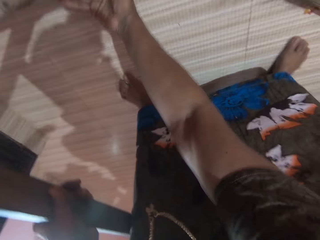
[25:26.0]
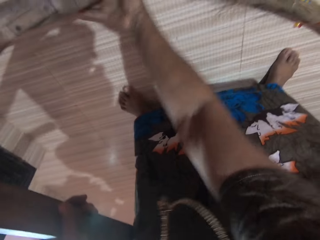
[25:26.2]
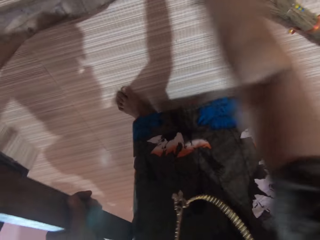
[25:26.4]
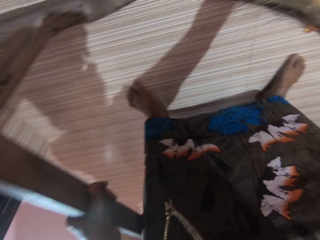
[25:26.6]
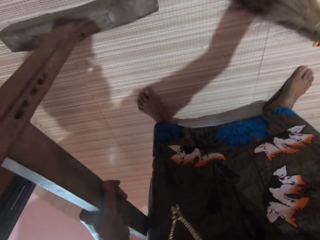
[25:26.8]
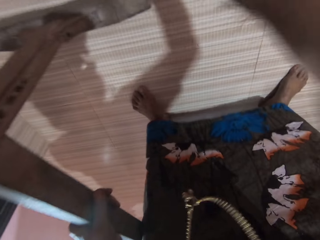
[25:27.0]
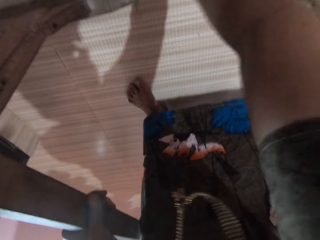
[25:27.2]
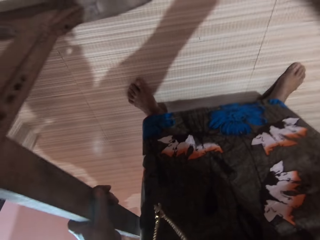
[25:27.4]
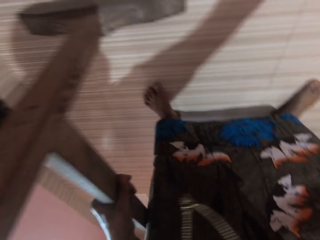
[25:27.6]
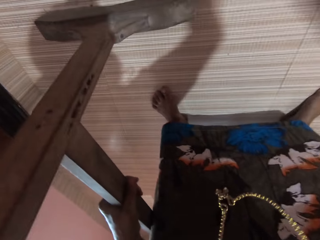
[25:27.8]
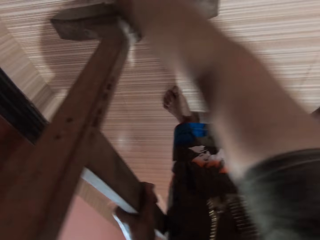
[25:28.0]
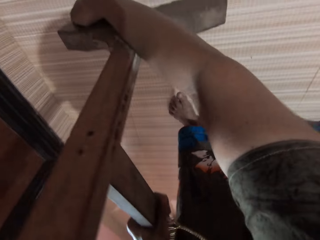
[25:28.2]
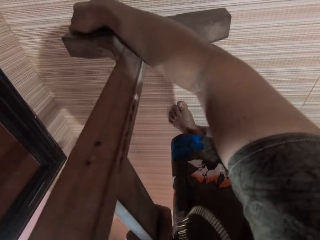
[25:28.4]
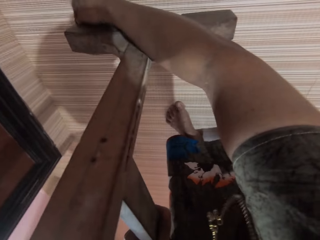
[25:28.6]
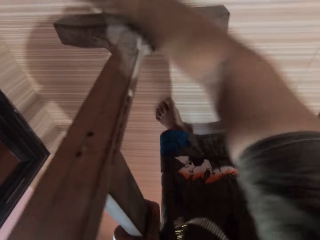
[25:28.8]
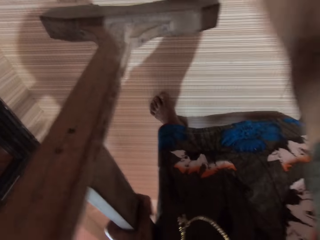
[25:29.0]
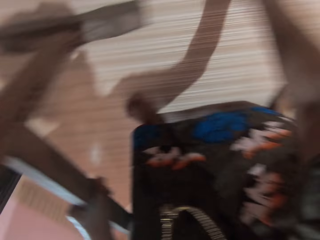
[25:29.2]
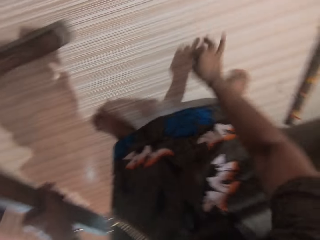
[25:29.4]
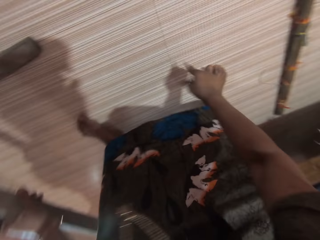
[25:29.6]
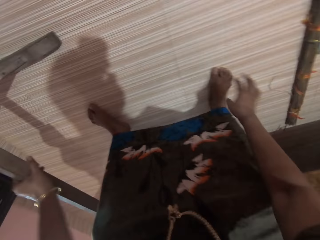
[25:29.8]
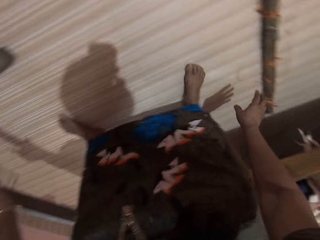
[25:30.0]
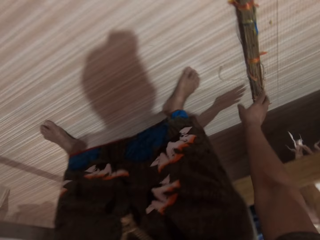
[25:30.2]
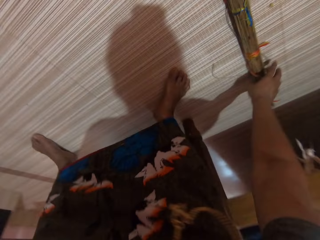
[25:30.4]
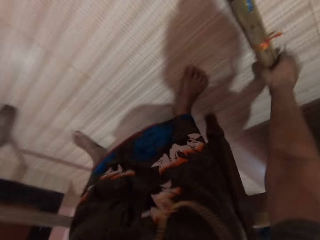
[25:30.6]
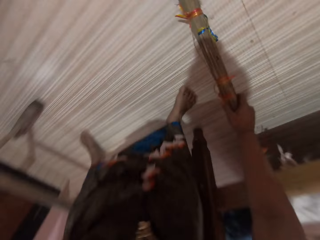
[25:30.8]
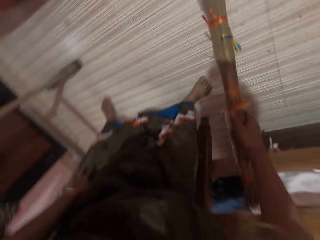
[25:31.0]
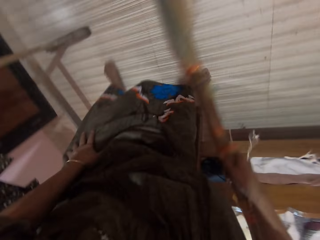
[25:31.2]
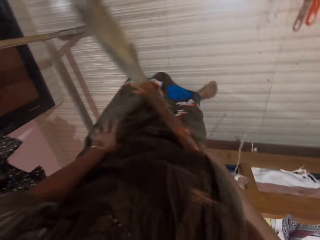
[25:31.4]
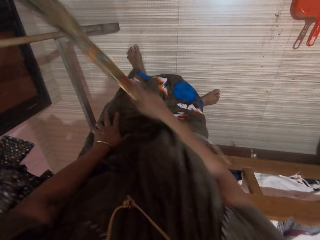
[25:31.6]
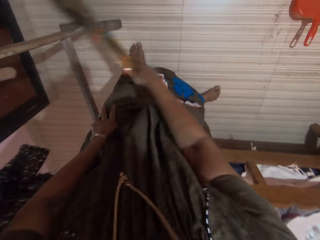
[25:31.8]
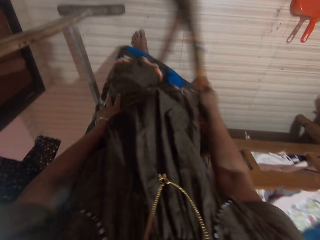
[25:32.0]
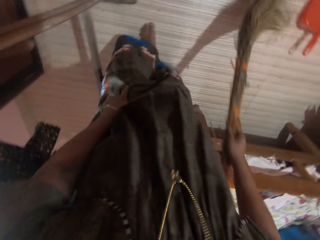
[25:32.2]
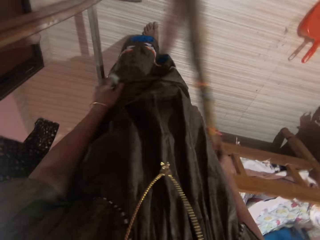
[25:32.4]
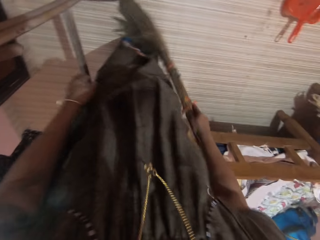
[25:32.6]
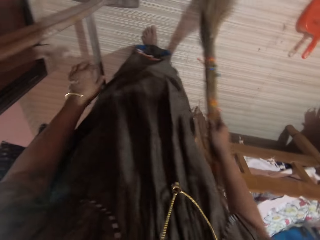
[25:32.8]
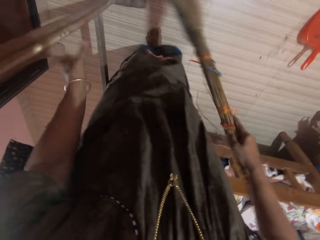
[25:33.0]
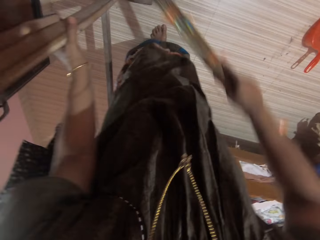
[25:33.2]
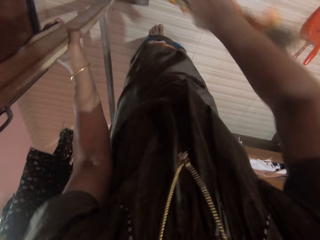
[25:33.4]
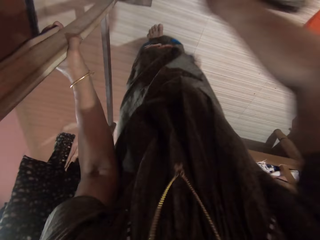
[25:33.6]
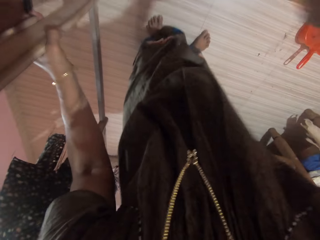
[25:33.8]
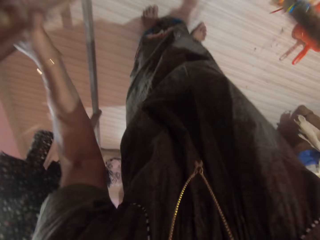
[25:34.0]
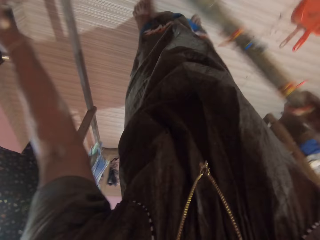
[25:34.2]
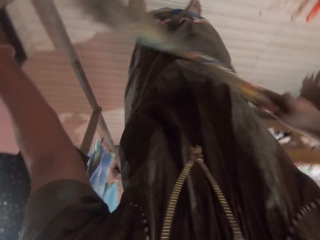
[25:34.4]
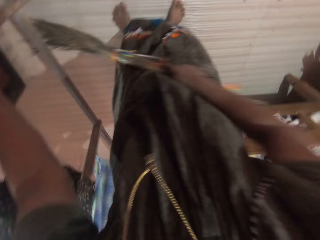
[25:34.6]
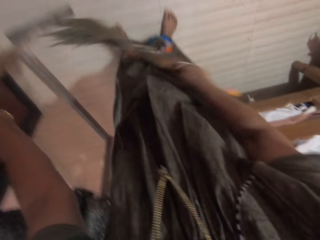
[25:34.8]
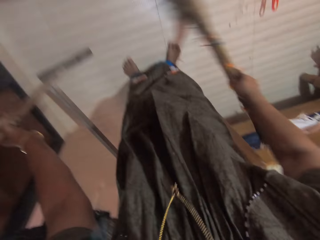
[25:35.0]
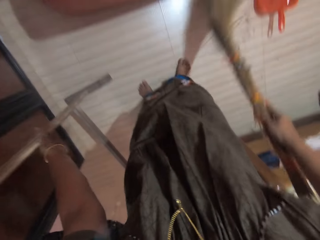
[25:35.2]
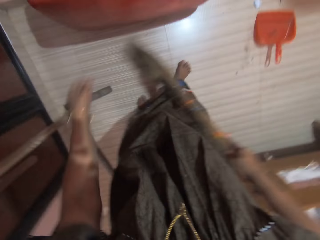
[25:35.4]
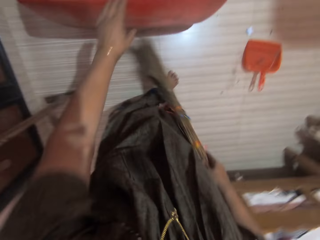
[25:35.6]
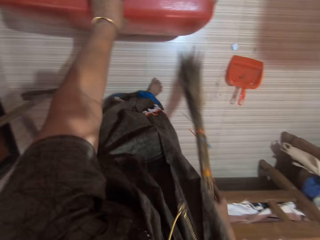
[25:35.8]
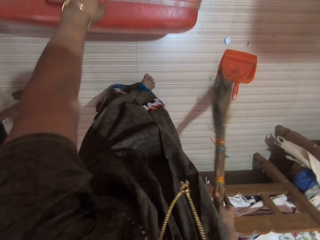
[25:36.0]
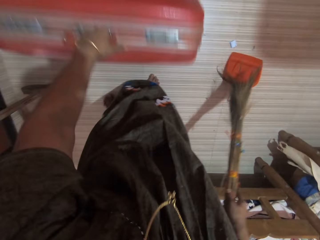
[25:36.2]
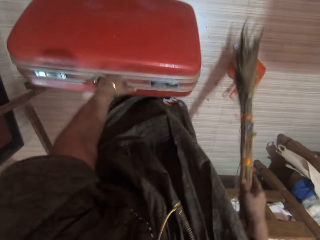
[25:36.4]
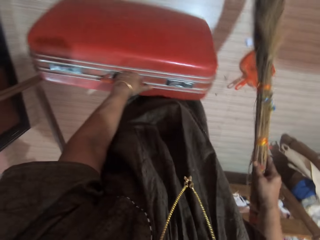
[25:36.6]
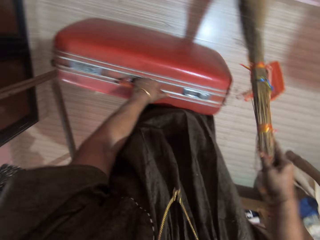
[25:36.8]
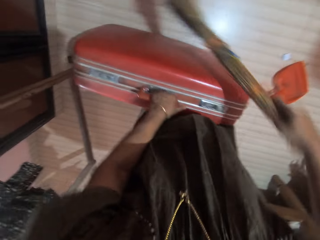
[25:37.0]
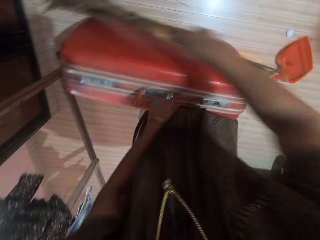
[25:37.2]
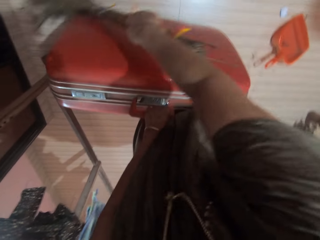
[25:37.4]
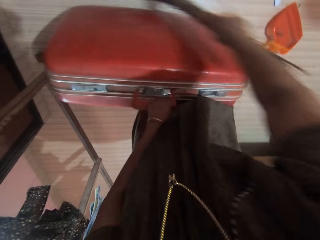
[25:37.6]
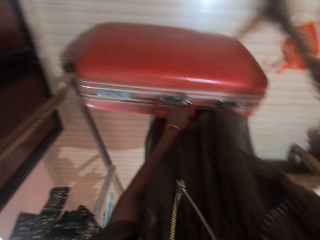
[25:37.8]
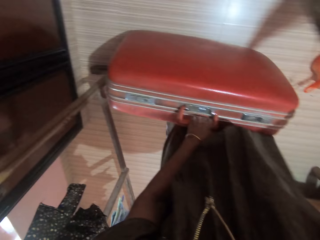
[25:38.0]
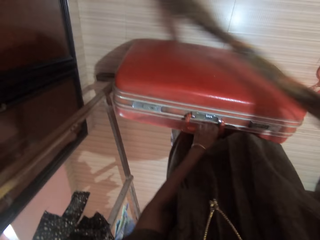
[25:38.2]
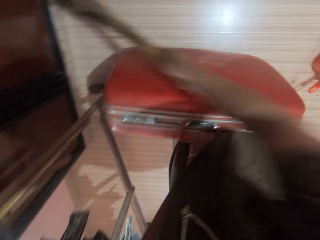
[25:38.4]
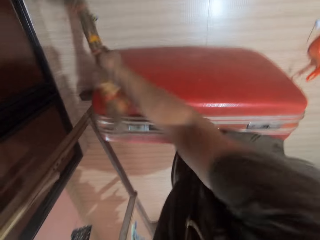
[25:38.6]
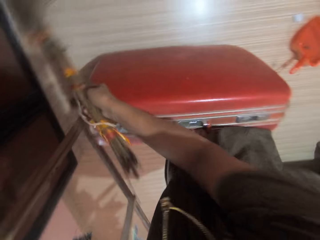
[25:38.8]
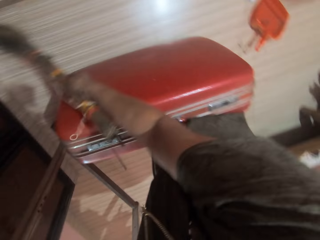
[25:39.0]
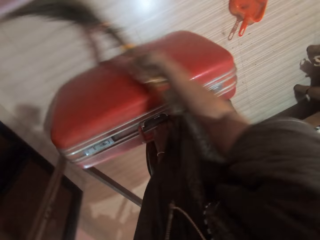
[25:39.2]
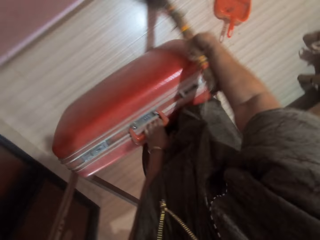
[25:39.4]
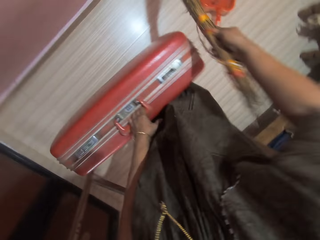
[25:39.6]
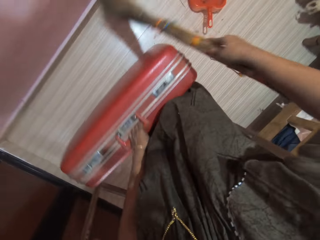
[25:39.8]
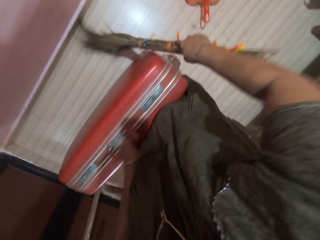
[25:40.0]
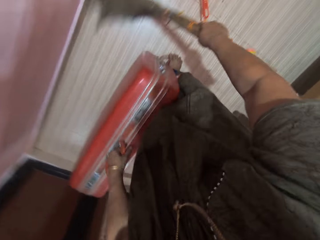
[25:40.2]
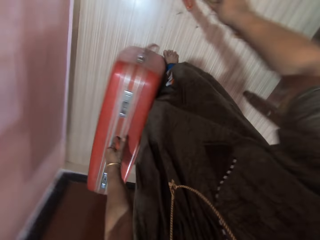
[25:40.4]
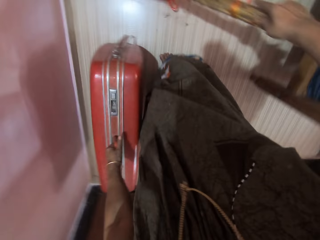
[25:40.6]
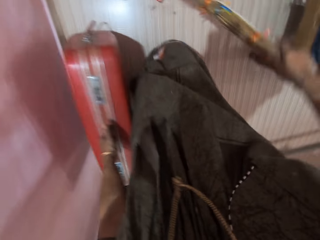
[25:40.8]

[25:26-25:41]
The camera wearer removes dirt from the bottom of the movable hanger with both hands. She moves her hands. She picks up the broom from the floor with her right hand. She sweeps the floor with the broom. She holds the movable hanger with her left hand. She removes her left hand from the movable hanger. She lifts a suitcase. She adjusts the luggage with her left hand. She sweeps.

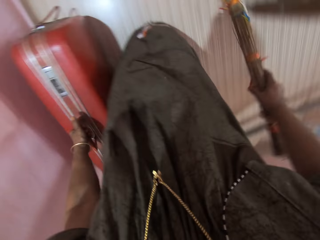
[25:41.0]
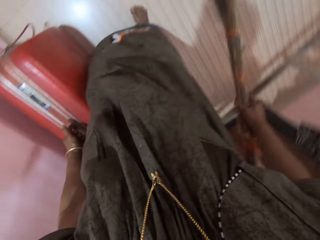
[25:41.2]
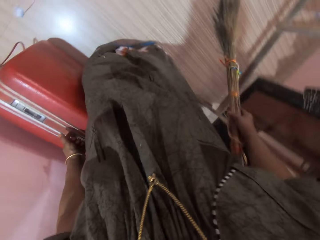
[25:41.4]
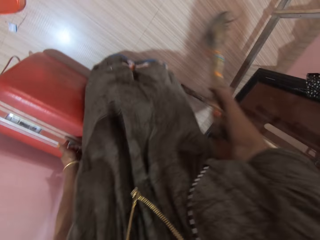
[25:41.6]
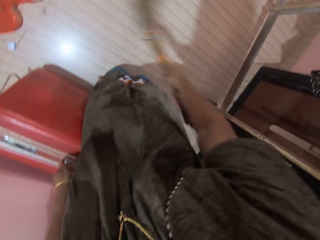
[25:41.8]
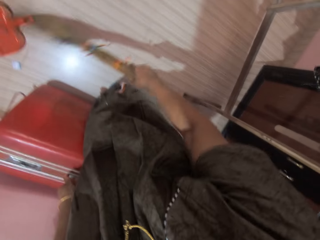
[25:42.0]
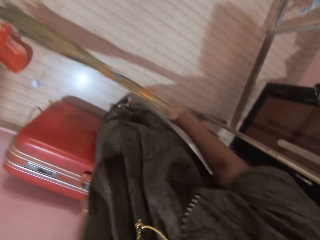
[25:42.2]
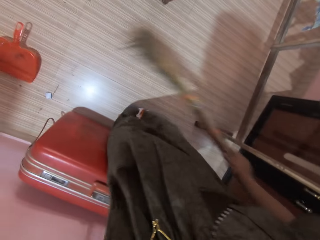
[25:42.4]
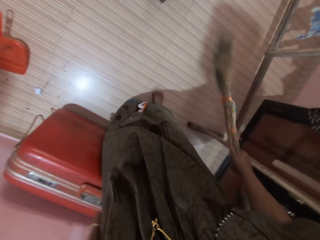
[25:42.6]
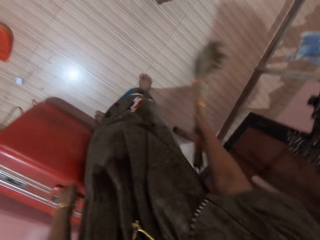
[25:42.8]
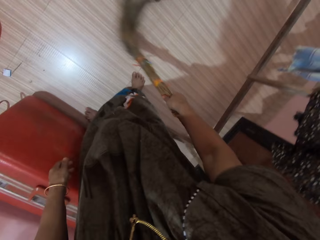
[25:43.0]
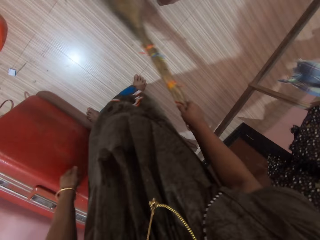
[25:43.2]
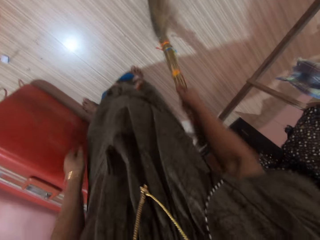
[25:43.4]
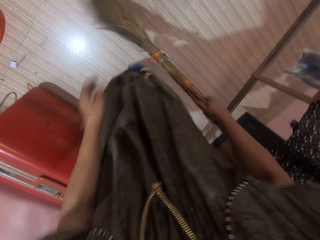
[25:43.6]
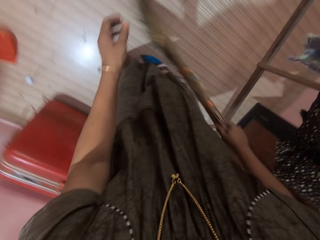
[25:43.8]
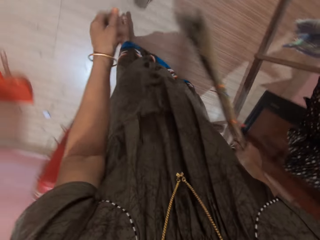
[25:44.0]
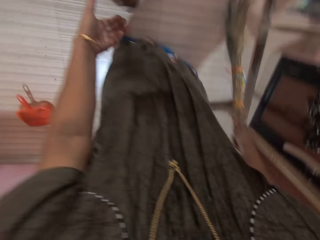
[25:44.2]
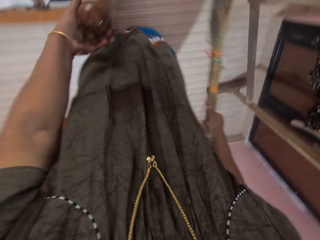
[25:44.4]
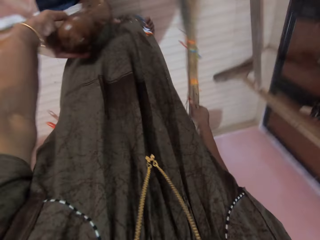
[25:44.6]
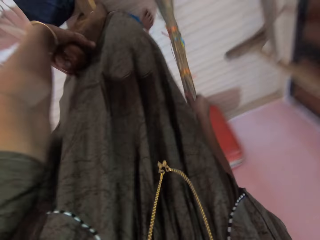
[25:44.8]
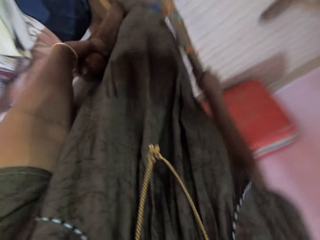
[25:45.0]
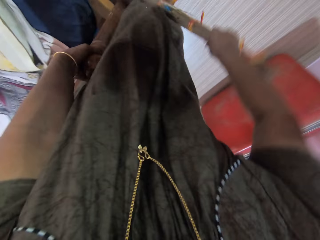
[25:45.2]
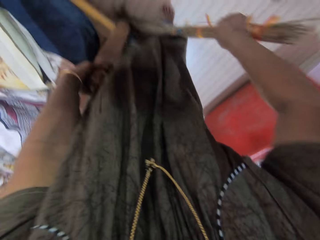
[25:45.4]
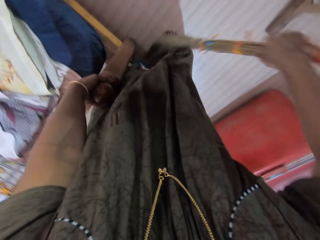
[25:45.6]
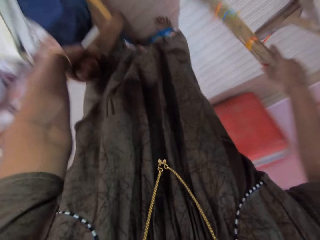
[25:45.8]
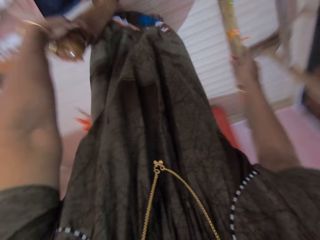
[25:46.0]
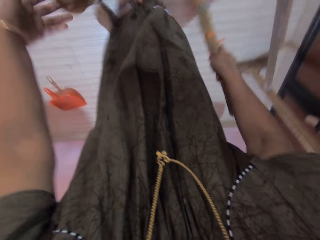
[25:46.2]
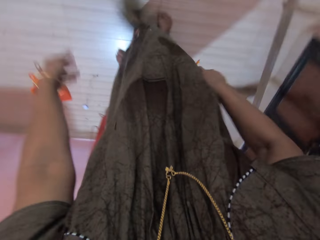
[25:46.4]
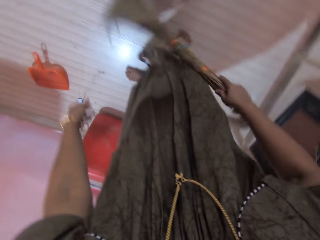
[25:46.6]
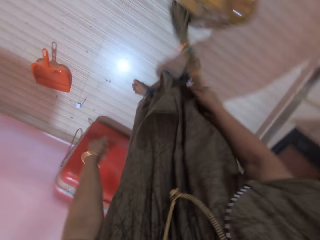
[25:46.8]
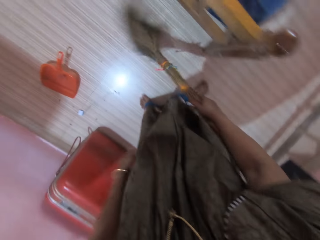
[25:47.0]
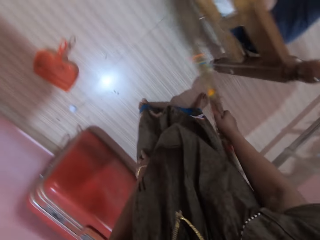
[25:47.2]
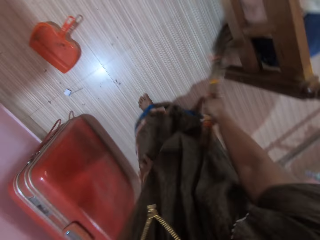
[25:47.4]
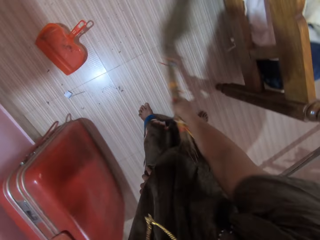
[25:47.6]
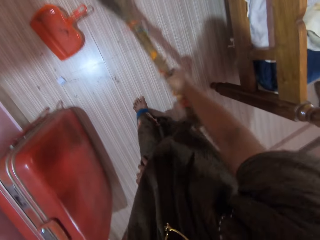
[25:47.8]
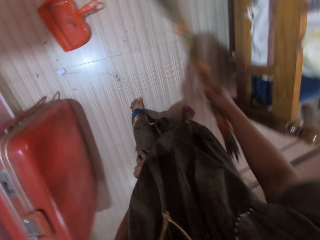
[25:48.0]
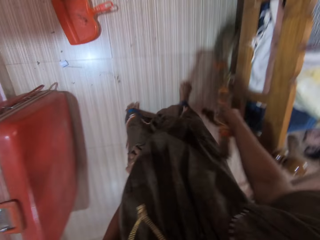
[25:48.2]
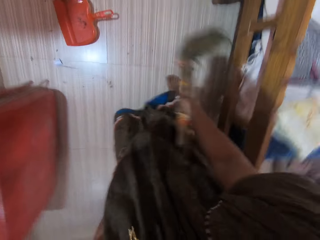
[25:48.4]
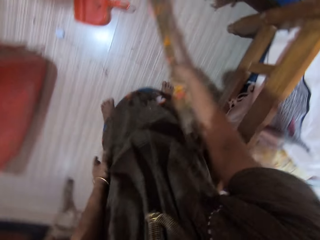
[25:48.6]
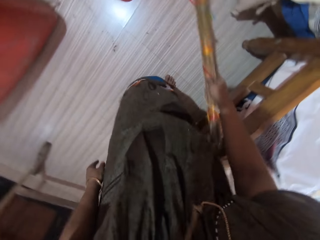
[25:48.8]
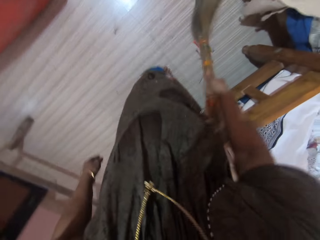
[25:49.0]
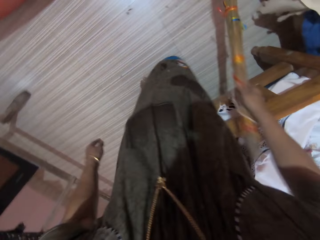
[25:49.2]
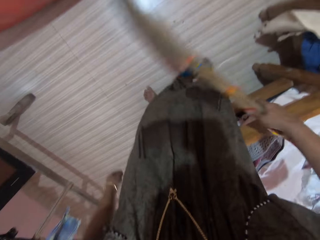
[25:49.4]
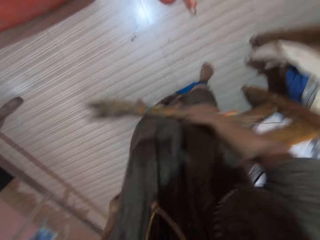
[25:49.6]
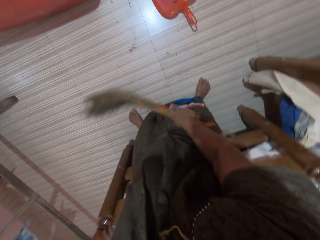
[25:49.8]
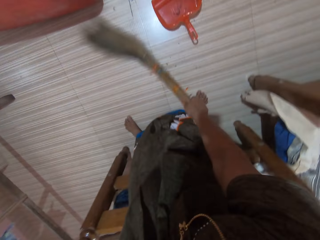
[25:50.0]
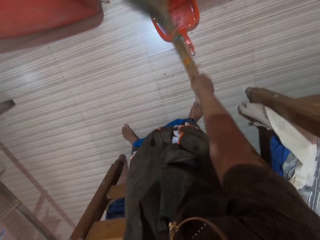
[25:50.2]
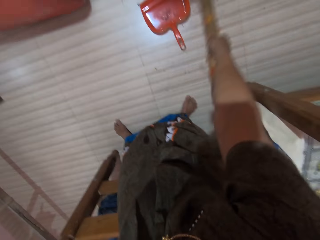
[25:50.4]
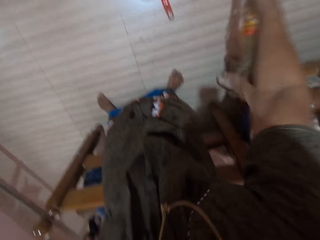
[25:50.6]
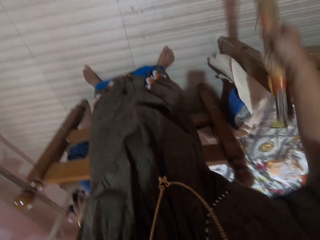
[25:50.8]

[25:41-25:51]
The camera wearer removes her left hand from the luggage. She holds the headboard top with her left hand. She removes her left hand from the headboard top. She sweeps.
